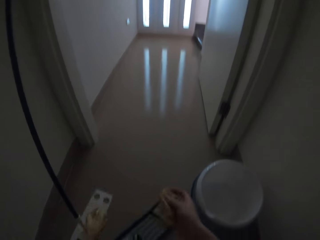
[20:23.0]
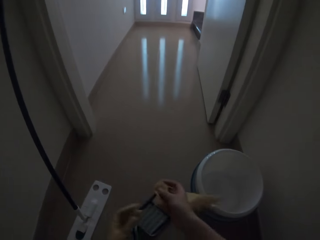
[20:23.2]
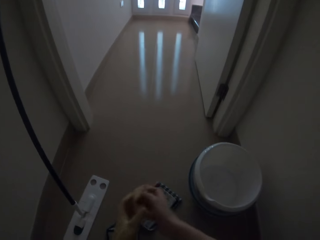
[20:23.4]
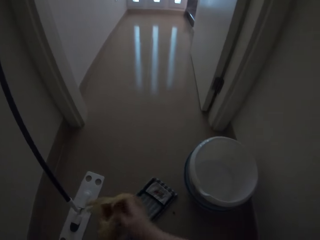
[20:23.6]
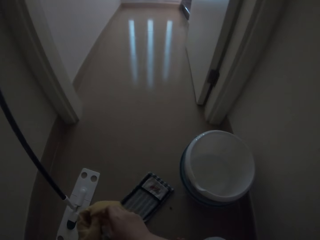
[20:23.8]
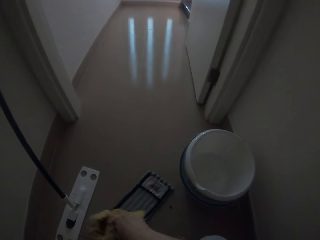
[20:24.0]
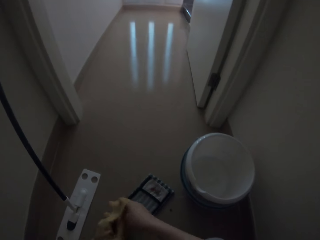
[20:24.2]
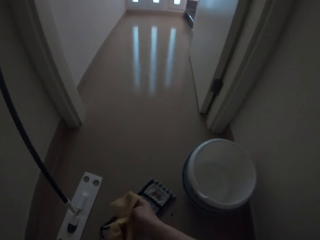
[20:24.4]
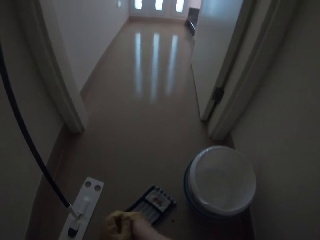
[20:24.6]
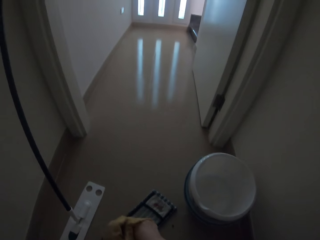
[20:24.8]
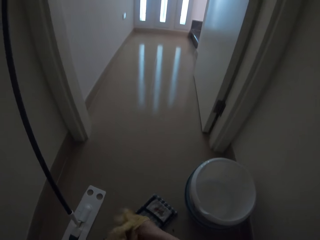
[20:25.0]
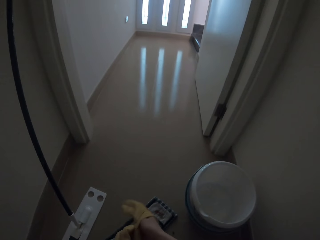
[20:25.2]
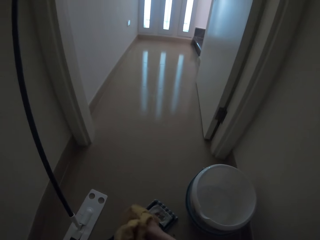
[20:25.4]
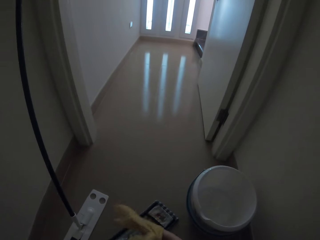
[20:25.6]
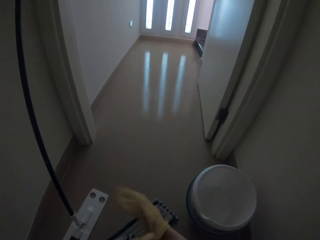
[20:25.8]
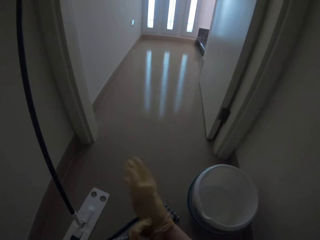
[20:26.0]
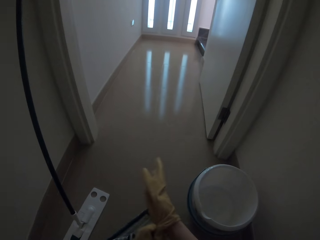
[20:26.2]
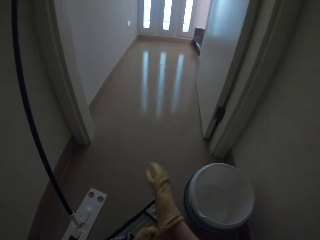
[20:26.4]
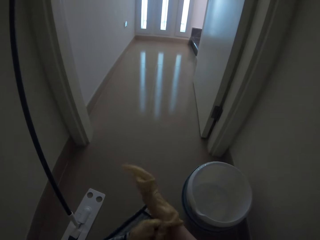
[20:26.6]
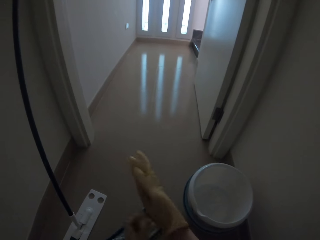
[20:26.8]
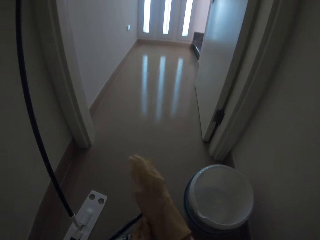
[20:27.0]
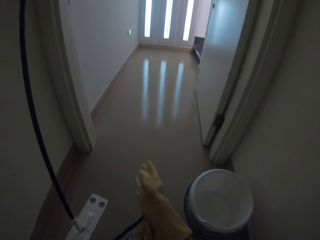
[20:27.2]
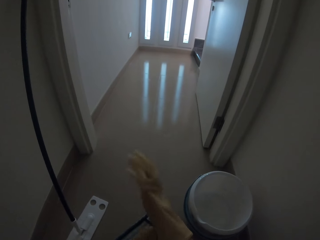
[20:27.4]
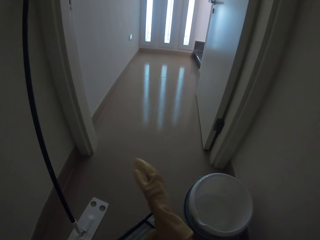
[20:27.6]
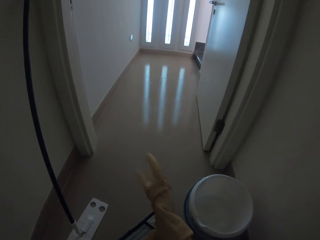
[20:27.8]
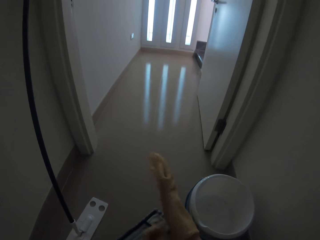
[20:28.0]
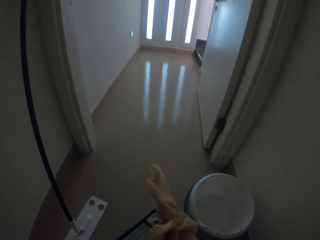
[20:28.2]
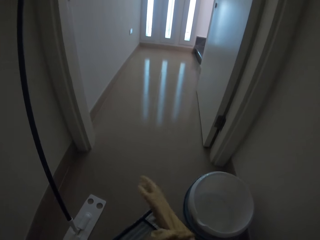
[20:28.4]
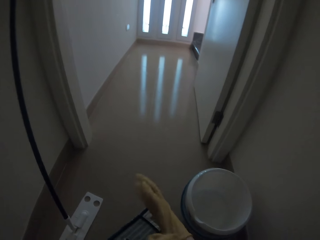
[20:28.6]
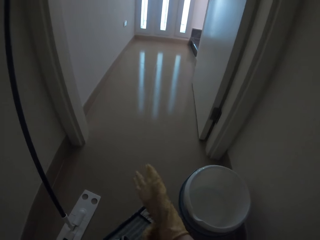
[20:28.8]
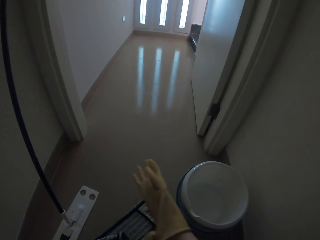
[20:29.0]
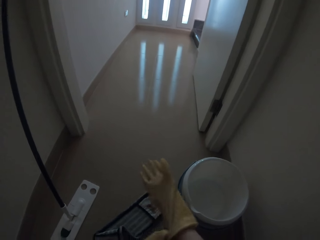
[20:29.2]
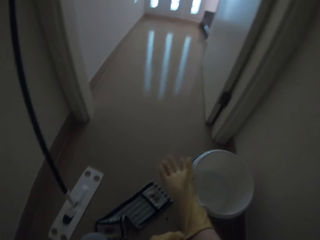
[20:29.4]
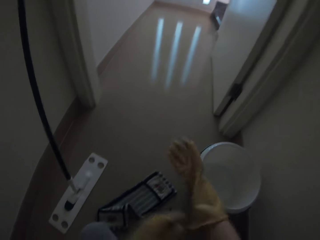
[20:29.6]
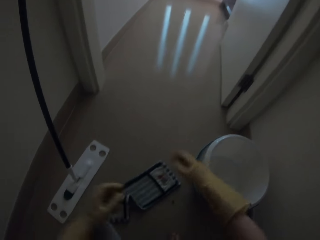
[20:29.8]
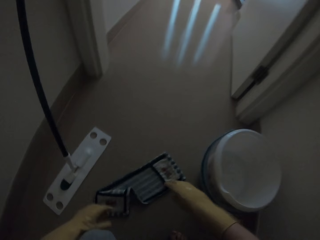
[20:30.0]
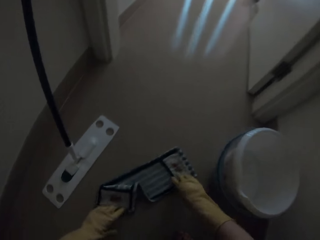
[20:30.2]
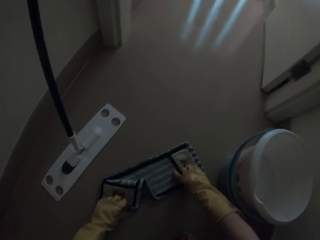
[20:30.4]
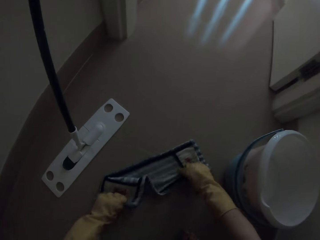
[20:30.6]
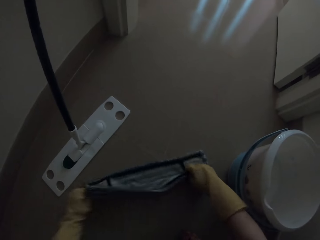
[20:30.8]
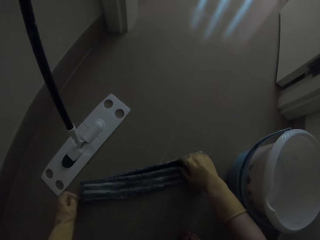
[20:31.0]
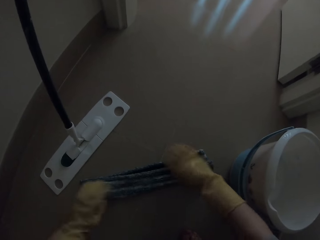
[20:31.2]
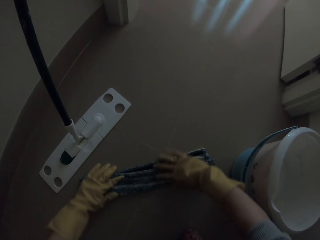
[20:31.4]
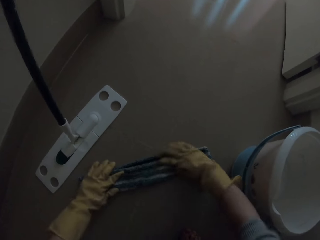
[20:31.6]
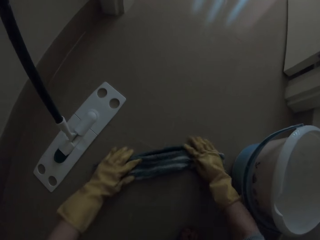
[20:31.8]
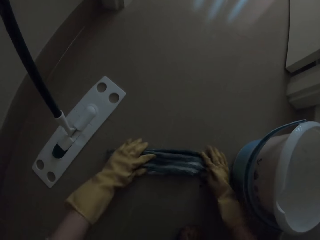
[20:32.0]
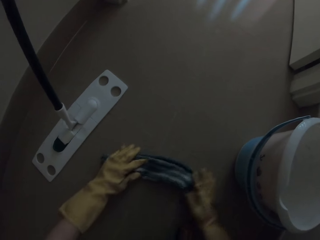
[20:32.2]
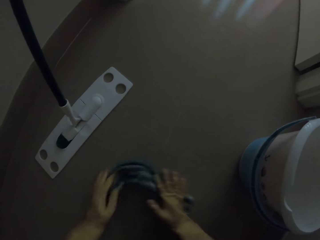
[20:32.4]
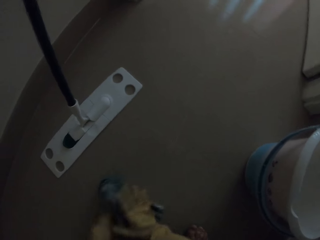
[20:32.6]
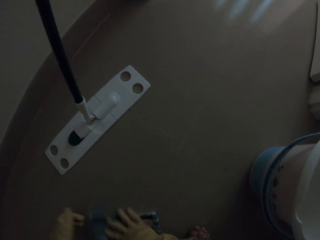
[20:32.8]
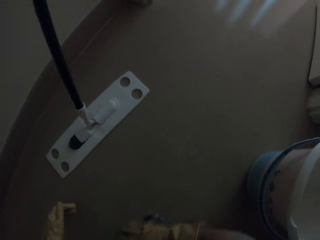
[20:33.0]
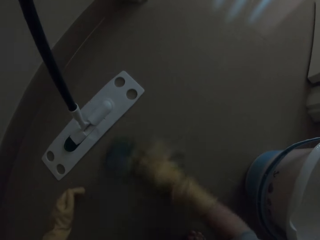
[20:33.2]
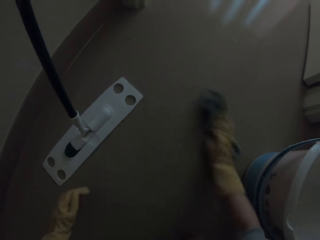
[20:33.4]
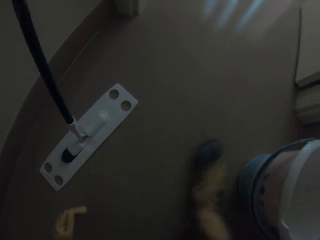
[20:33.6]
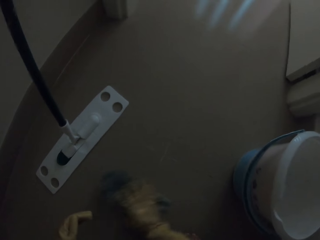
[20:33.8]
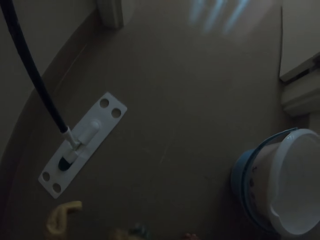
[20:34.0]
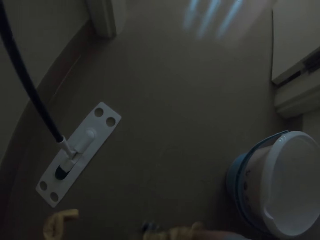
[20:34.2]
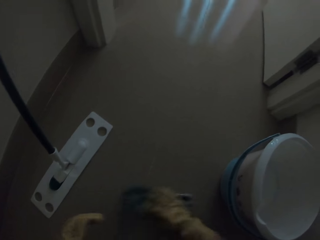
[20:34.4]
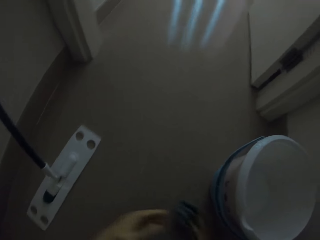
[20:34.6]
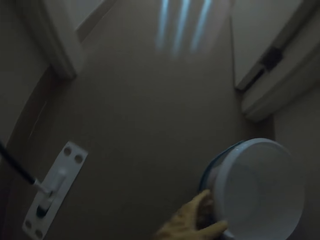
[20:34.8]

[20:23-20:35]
The camera wearer rotates the glove in the hands. They wear the hand gloves. They hold the dust mop pad or mop cloth on the floor. They pick up the mop cloth. They clean the floor with the dust mop pad.

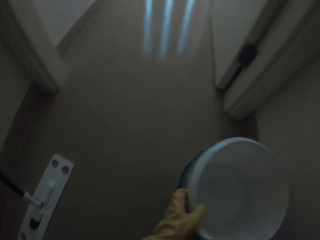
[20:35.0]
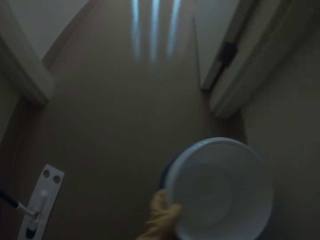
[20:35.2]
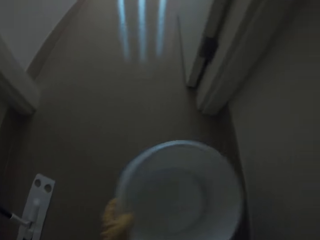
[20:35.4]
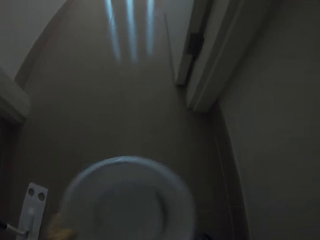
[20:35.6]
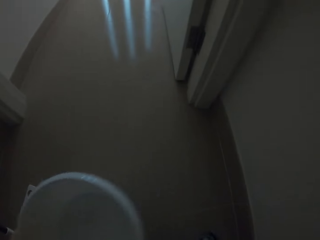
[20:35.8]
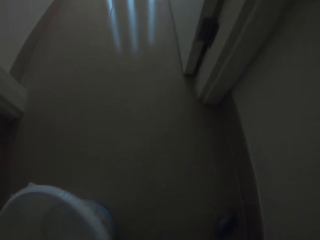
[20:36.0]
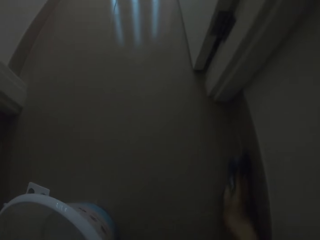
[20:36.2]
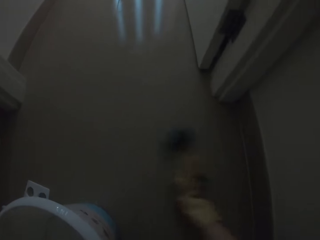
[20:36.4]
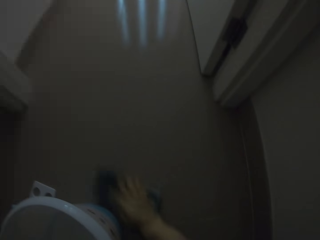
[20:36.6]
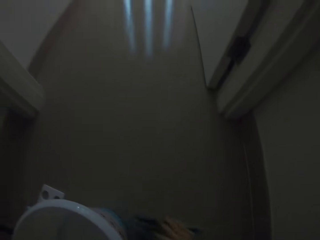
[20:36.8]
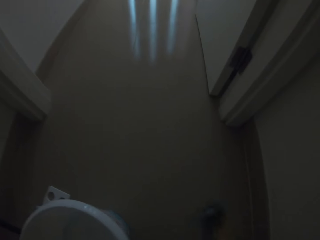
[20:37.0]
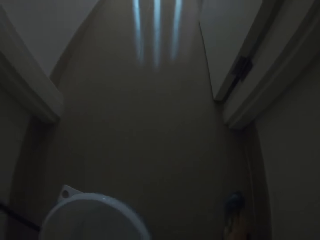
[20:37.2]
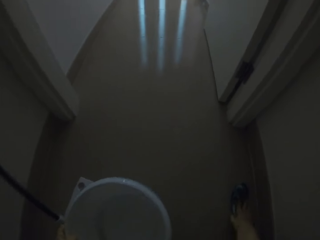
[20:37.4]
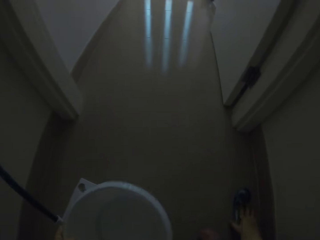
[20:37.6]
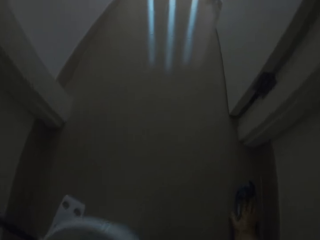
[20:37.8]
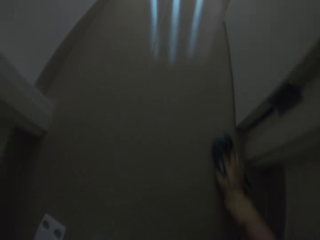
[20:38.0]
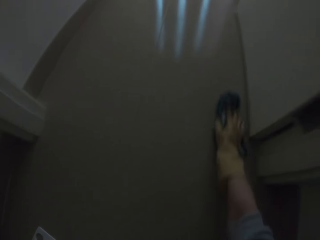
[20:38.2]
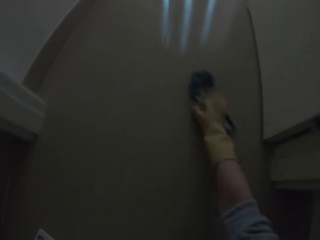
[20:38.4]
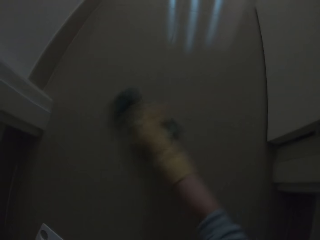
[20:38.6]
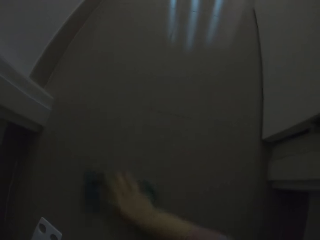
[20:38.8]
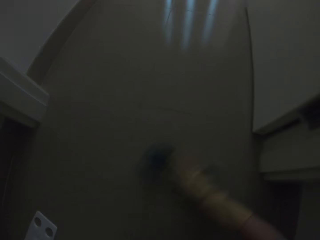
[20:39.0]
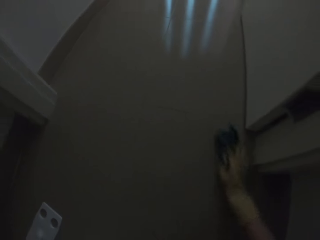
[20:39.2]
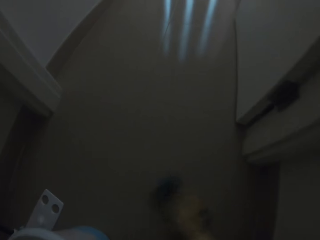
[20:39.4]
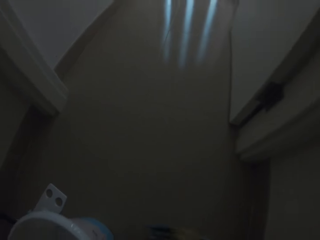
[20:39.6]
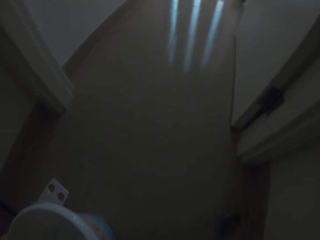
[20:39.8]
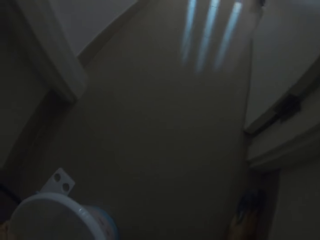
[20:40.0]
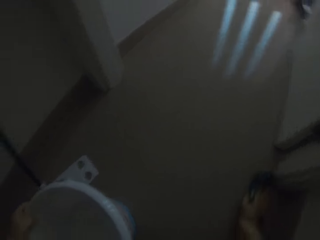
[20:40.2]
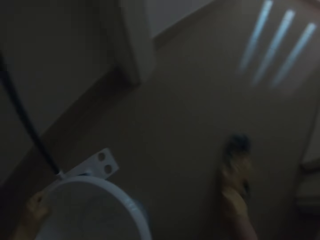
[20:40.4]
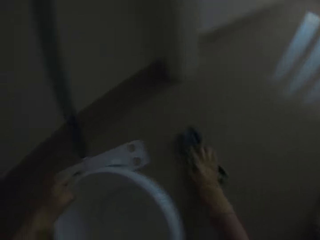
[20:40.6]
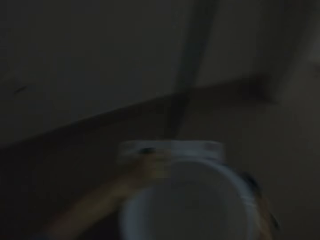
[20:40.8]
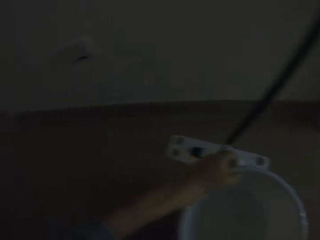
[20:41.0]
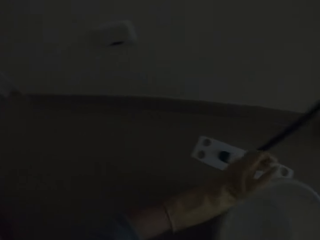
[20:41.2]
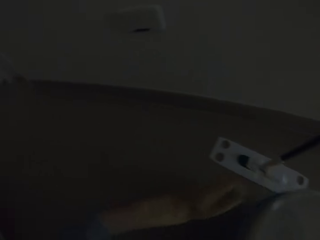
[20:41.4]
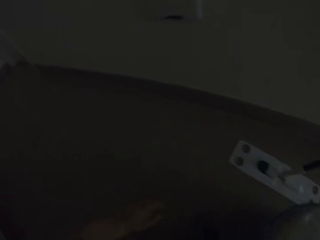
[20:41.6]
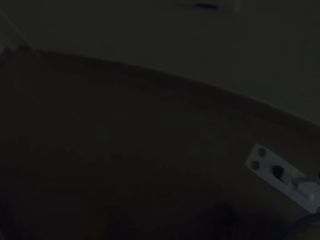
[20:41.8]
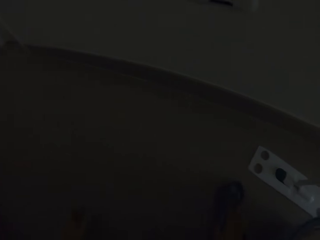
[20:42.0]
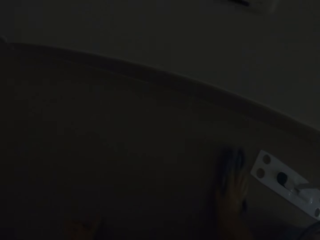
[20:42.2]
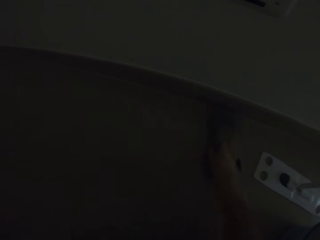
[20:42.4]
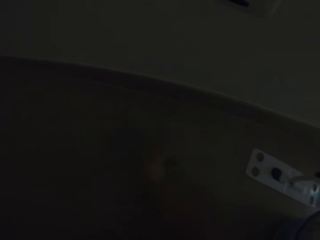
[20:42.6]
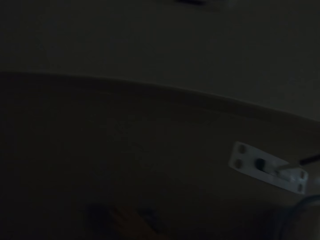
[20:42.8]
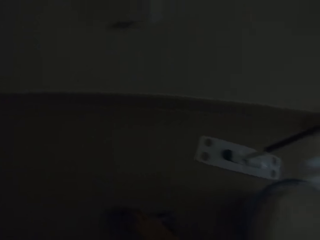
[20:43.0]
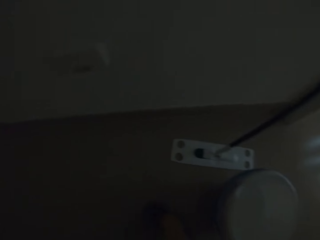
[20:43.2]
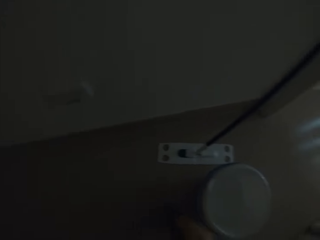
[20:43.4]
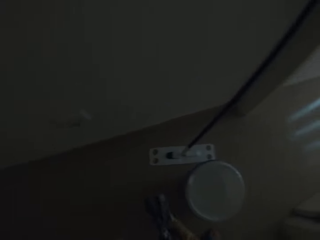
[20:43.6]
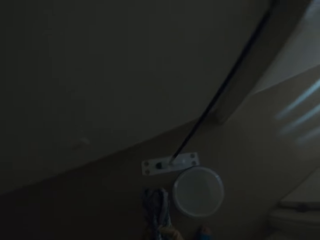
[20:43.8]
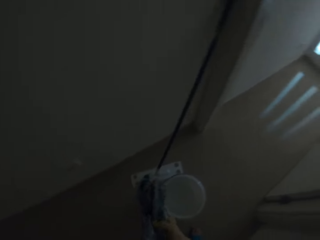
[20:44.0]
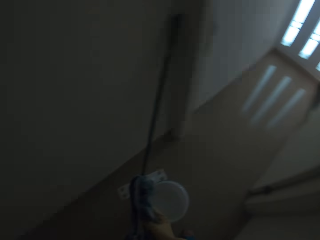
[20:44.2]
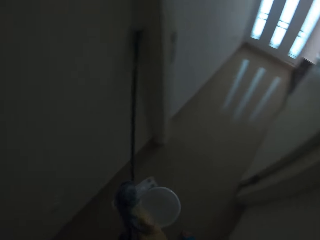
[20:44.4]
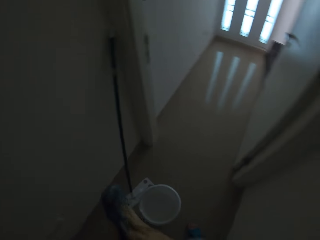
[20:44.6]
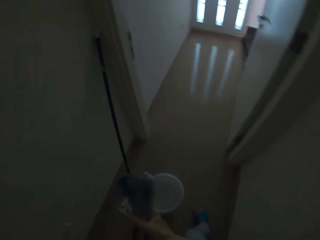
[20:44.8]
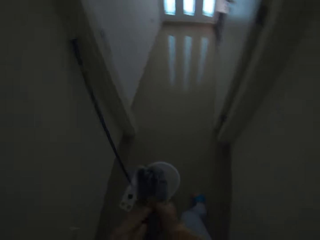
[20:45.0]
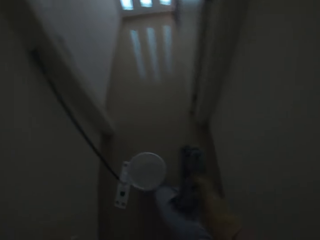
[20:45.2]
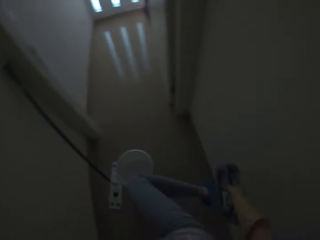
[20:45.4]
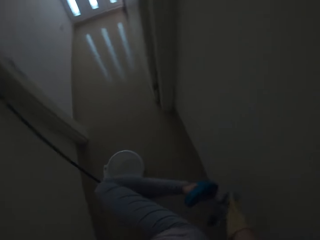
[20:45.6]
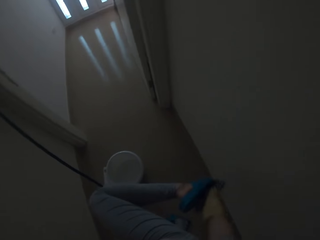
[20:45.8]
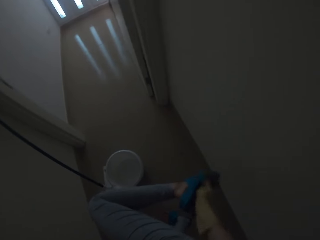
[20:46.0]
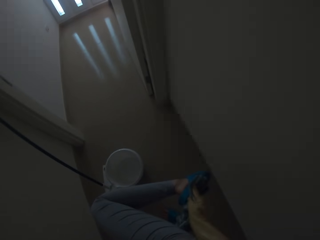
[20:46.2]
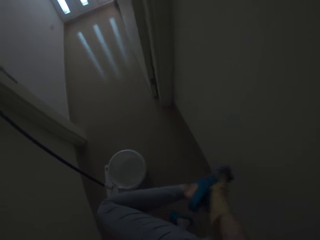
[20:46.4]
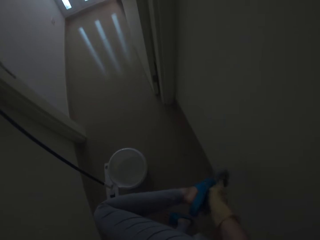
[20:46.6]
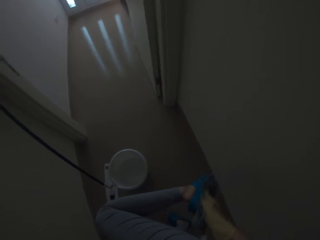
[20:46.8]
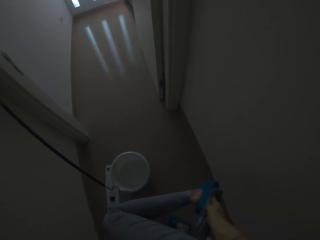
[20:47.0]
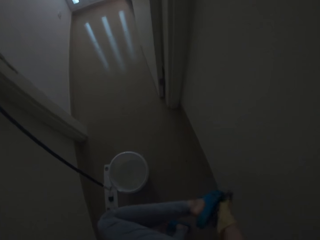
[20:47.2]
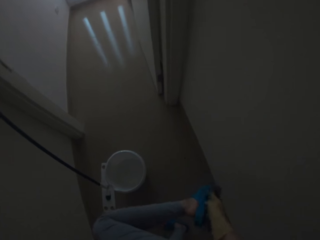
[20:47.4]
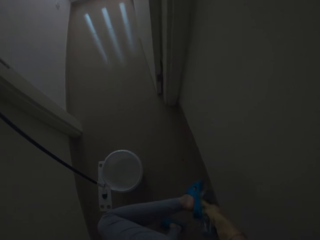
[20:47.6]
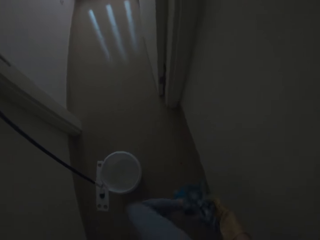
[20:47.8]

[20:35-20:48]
The camera wearer moves the bucket on the floor. They clean the floor with the dust mop pad. They wipe the open shoes with the dust mop pad.
